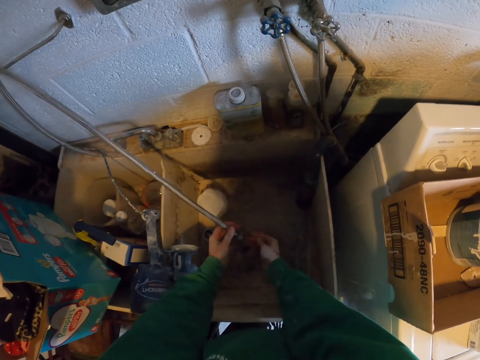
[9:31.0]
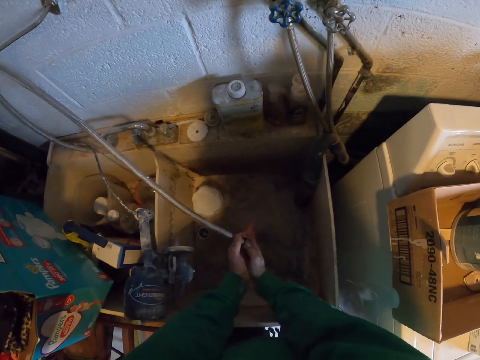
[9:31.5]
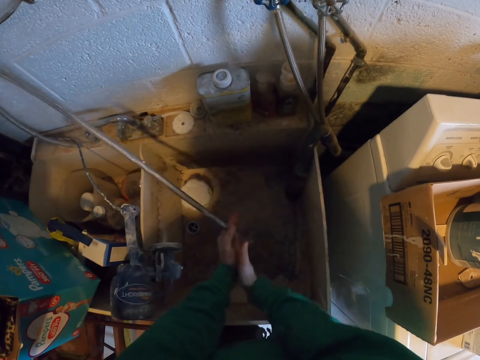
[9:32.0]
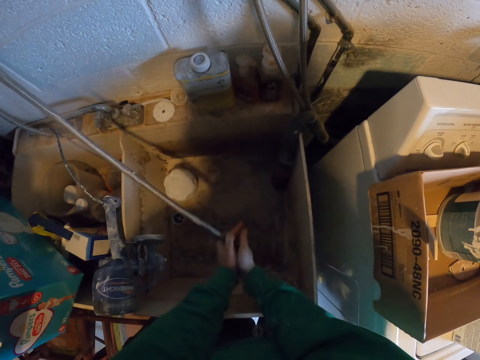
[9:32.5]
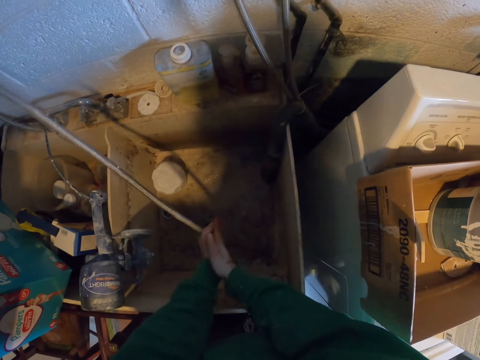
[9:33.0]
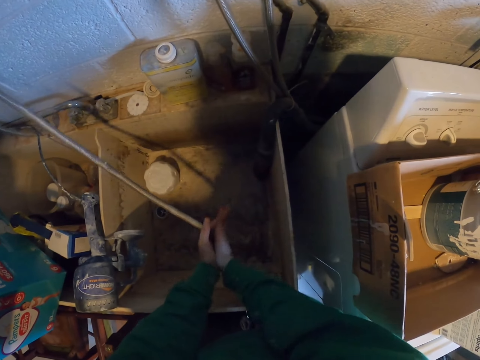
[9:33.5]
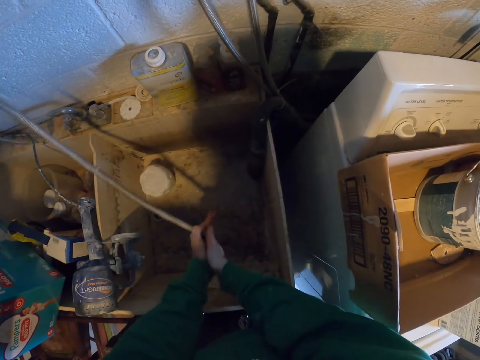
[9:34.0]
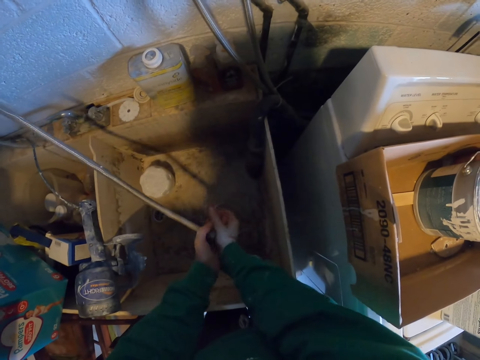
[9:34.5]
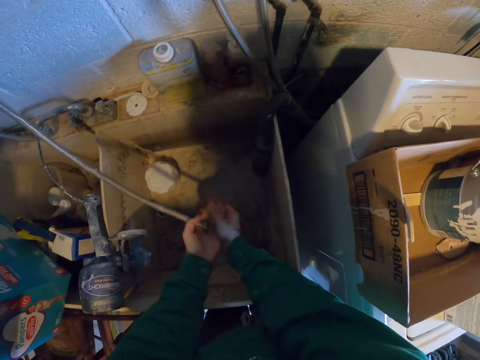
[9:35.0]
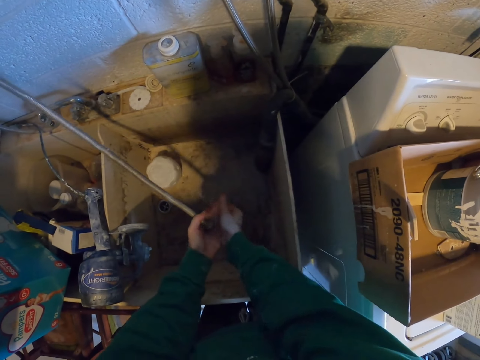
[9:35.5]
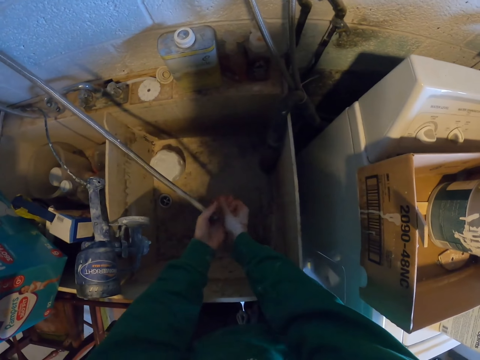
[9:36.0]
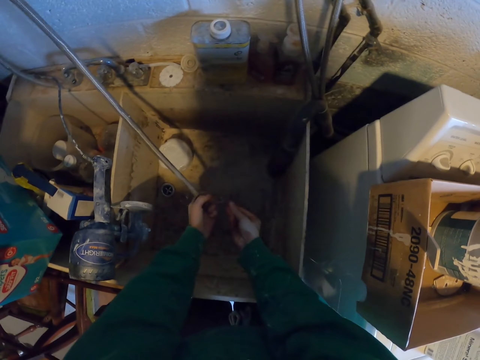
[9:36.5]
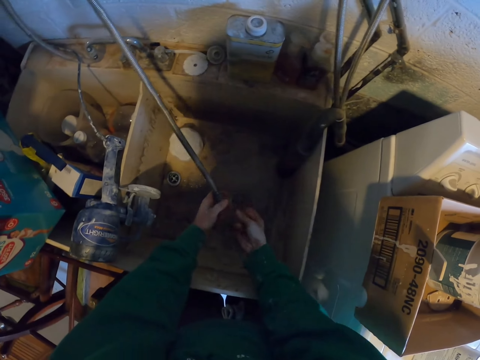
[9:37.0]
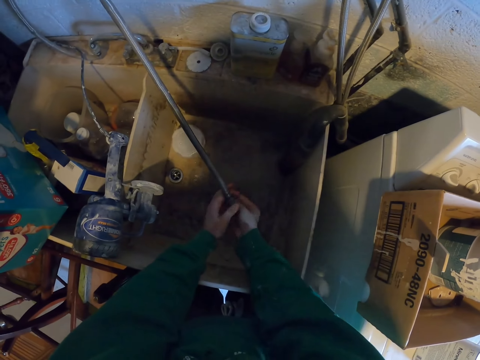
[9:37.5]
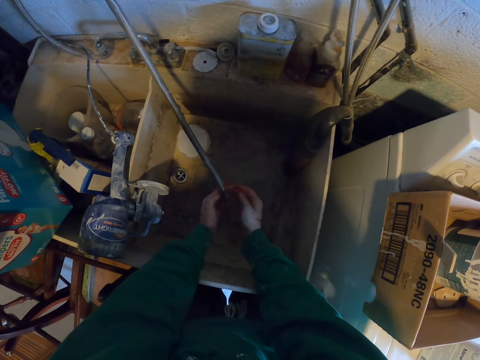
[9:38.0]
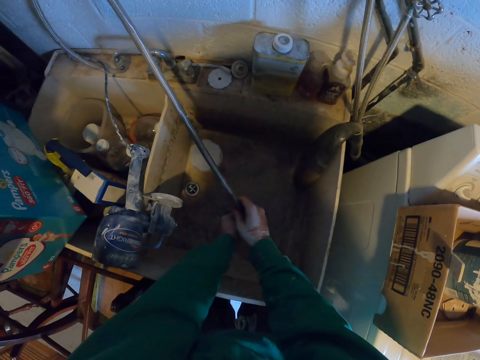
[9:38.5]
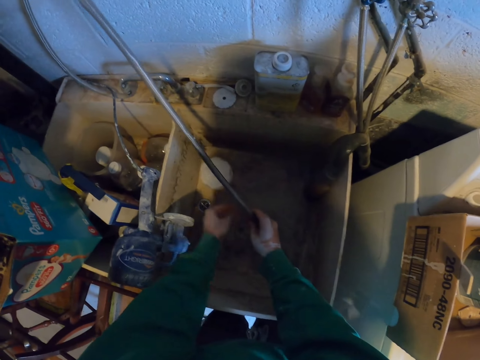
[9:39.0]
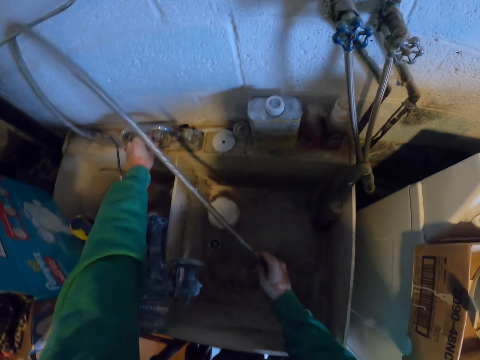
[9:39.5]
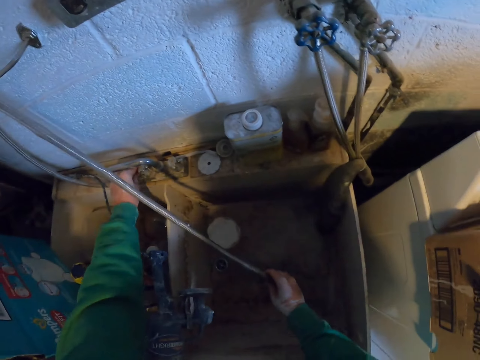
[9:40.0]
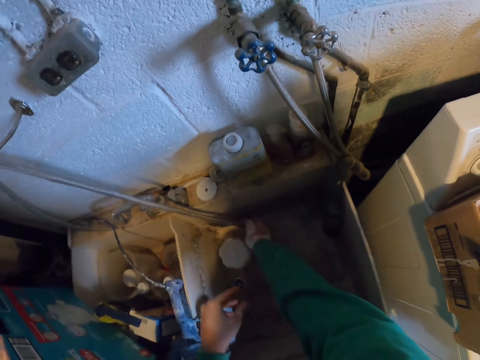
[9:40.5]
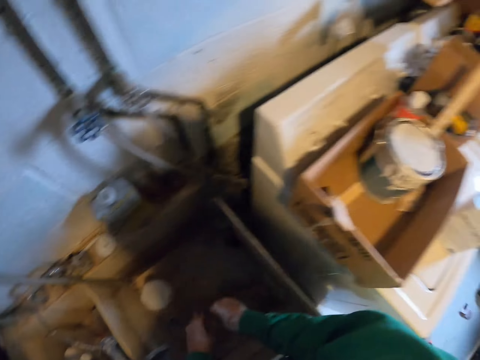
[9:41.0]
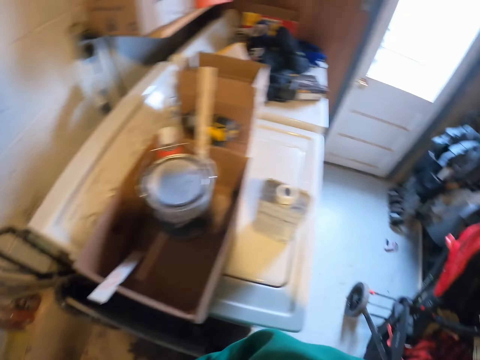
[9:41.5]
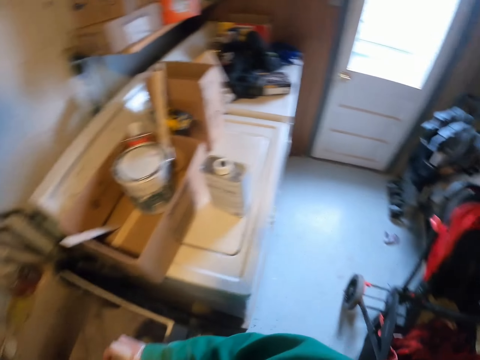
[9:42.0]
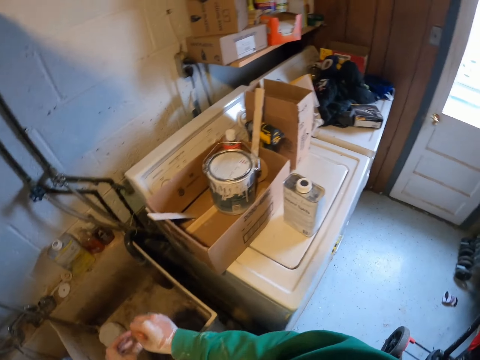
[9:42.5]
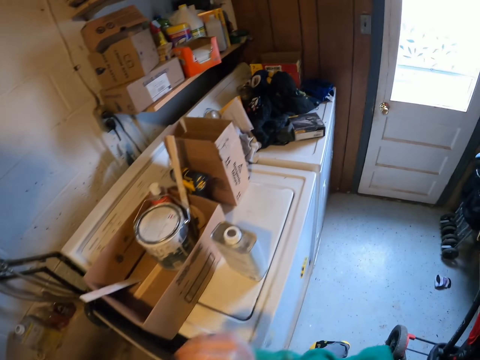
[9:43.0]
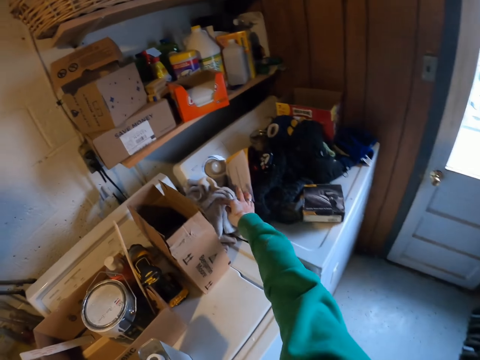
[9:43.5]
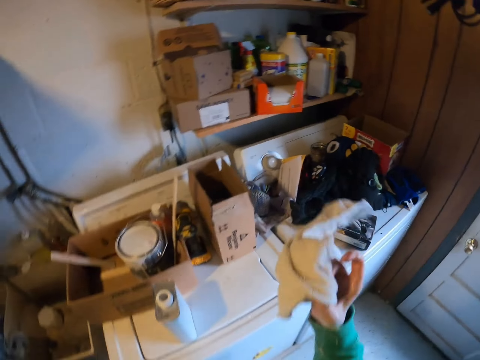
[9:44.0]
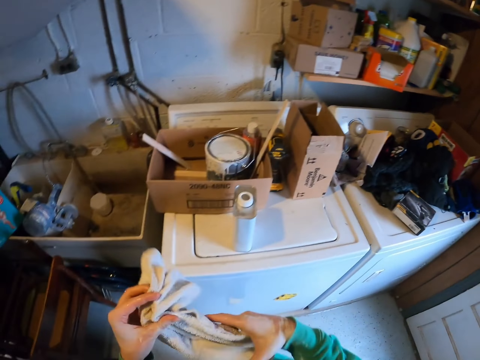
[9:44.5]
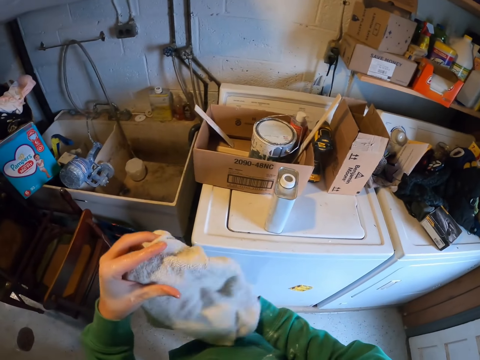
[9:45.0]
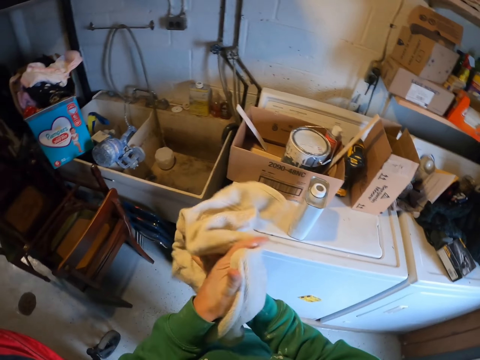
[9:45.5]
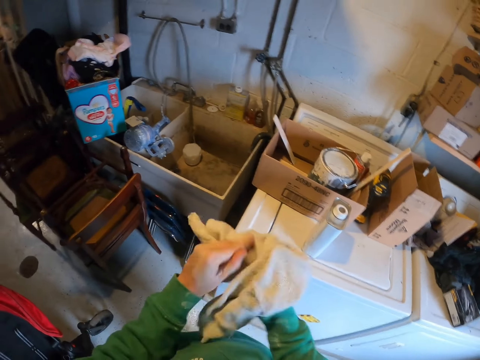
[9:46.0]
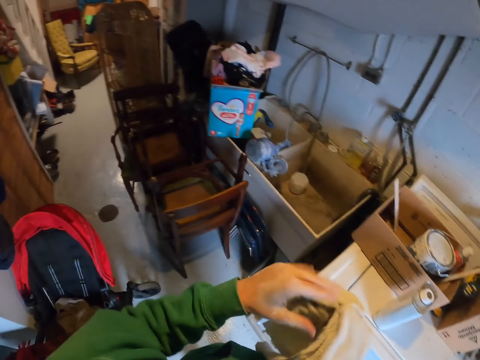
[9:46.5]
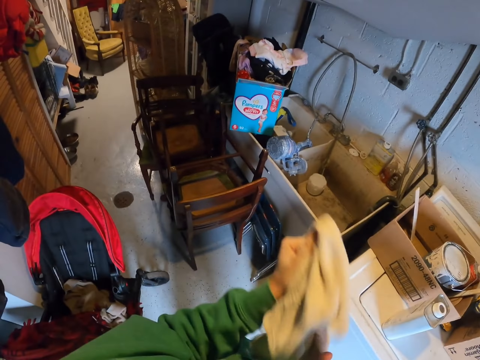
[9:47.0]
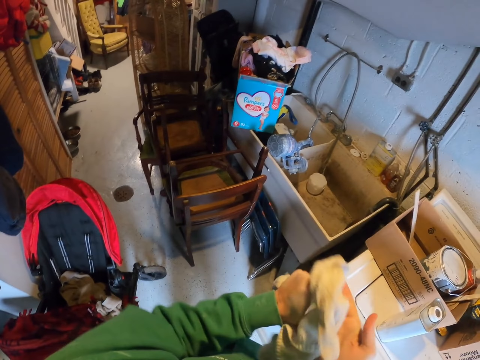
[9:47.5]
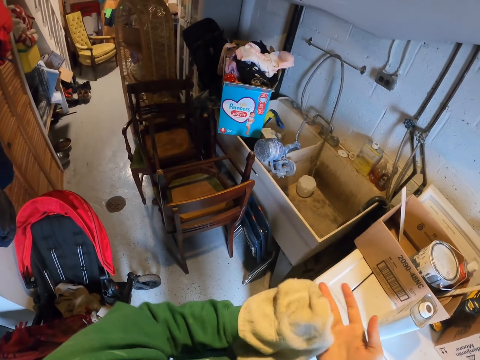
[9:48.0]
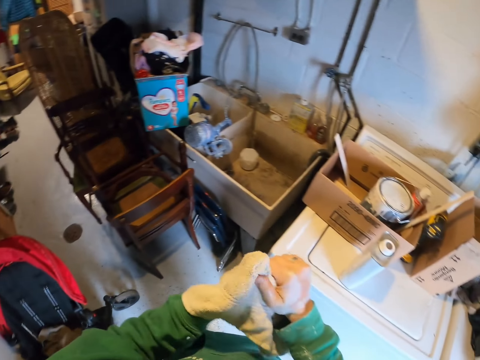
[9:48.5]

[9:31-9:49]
The camera wearer washes his hands in the sink. He closes the faucet. He shakes his hands in the sink. He returns the metal. He picks up a towel, stretches the towel, and wipes his hands with the towel.

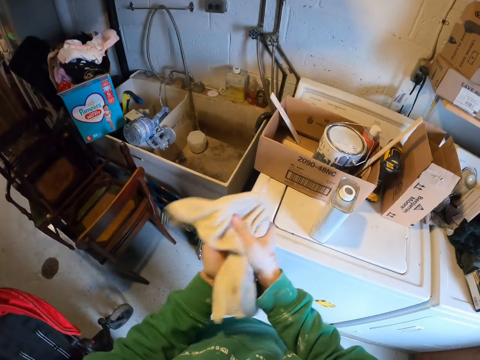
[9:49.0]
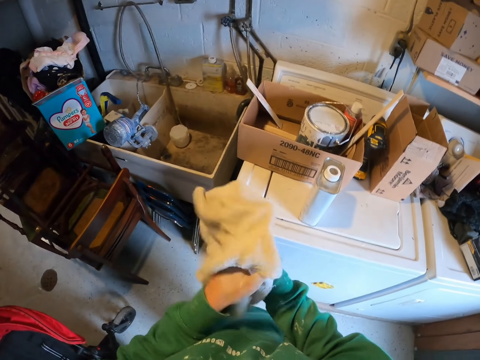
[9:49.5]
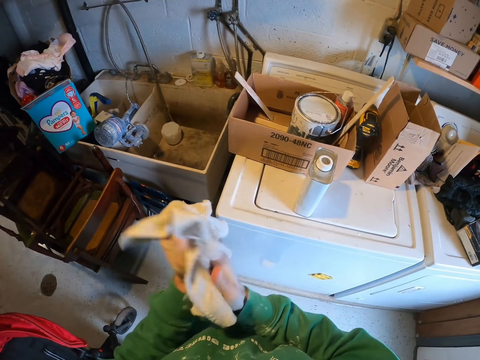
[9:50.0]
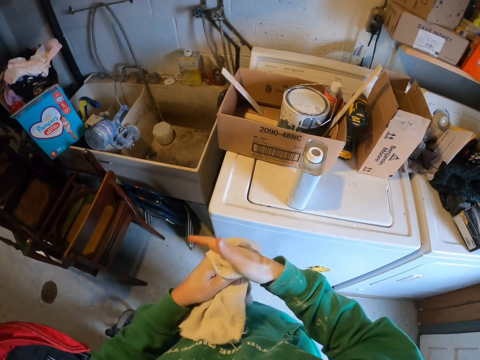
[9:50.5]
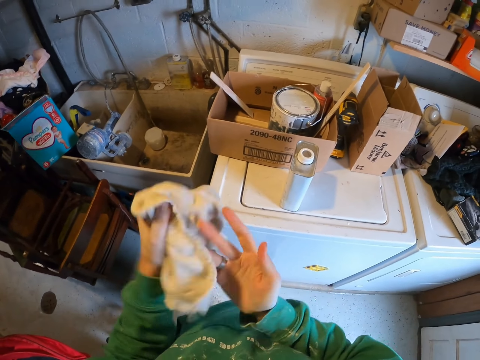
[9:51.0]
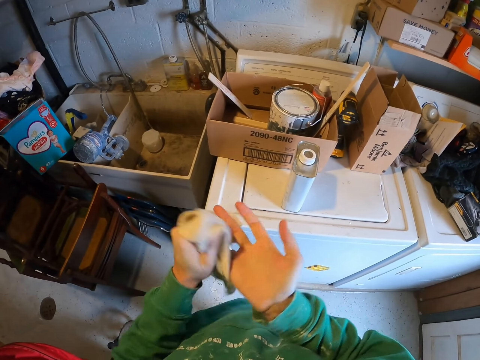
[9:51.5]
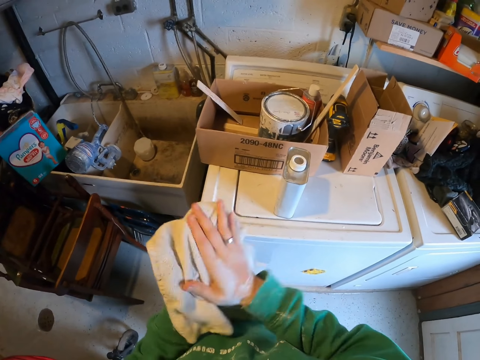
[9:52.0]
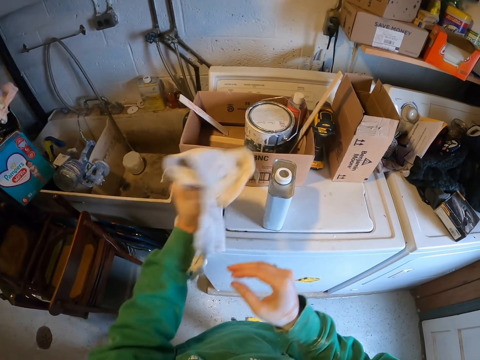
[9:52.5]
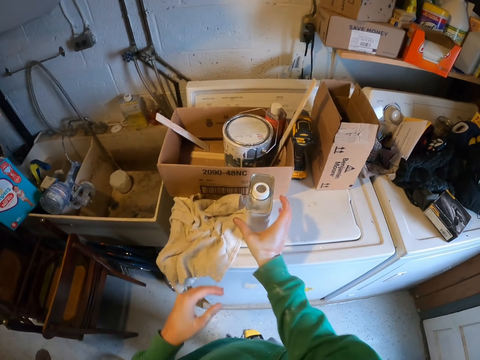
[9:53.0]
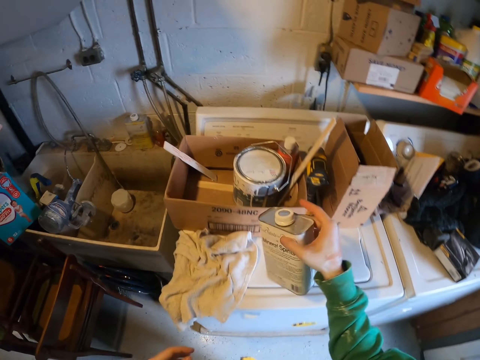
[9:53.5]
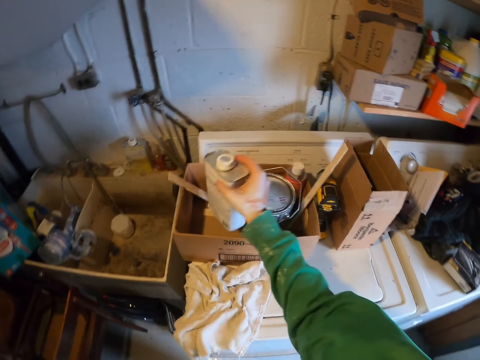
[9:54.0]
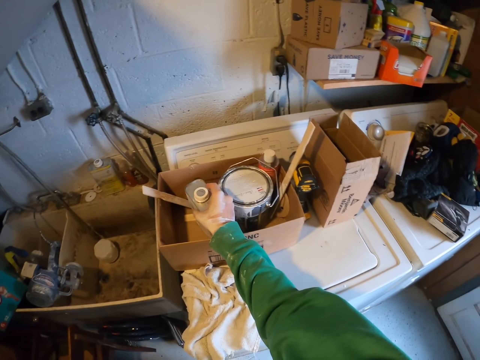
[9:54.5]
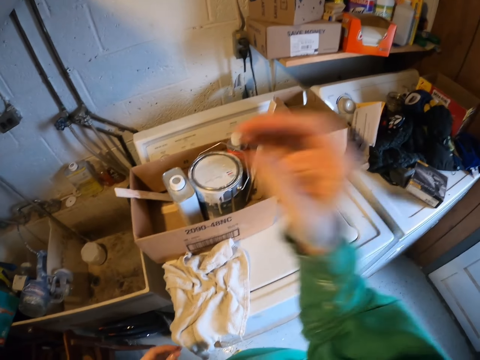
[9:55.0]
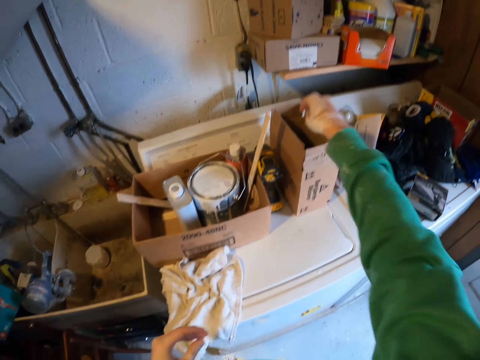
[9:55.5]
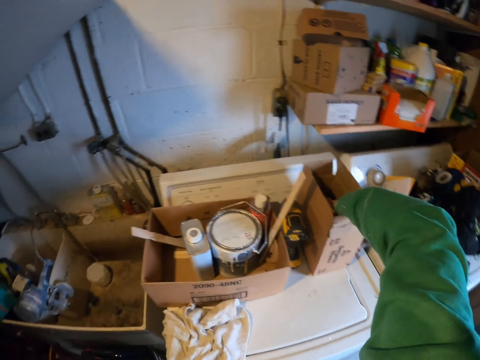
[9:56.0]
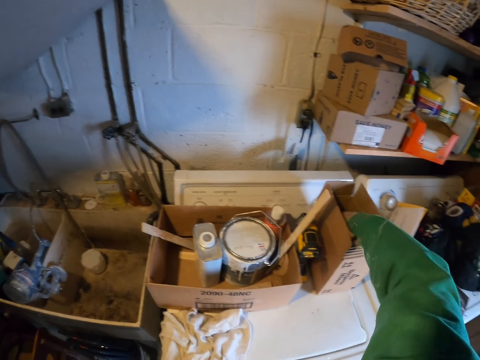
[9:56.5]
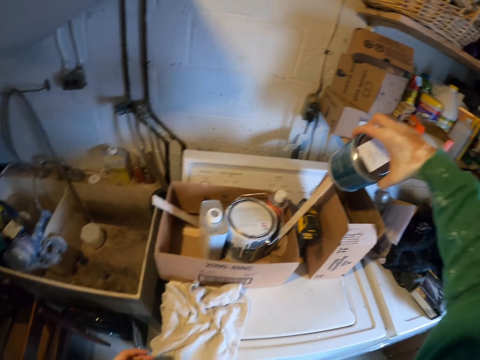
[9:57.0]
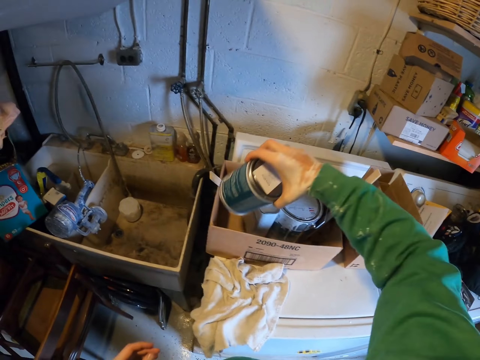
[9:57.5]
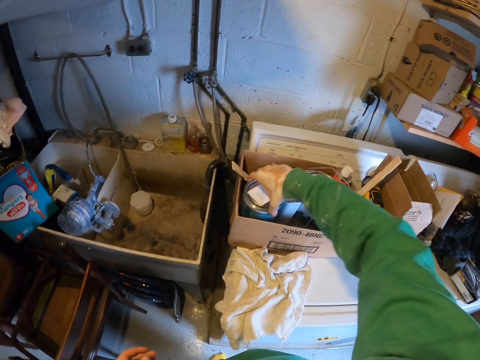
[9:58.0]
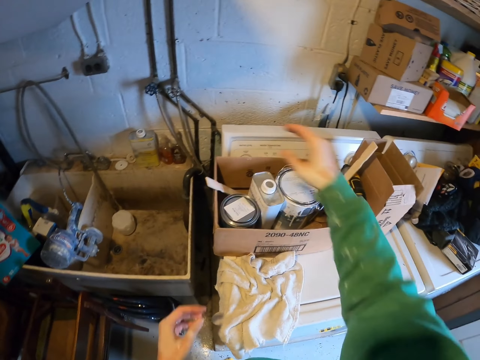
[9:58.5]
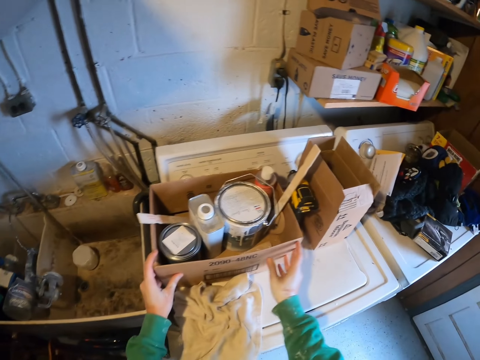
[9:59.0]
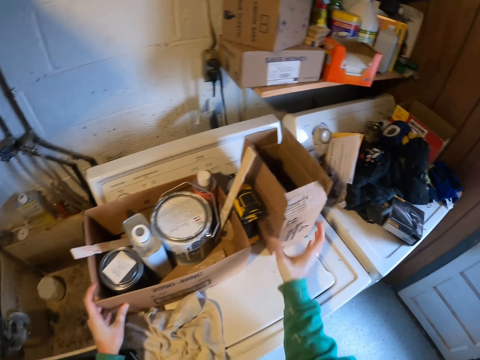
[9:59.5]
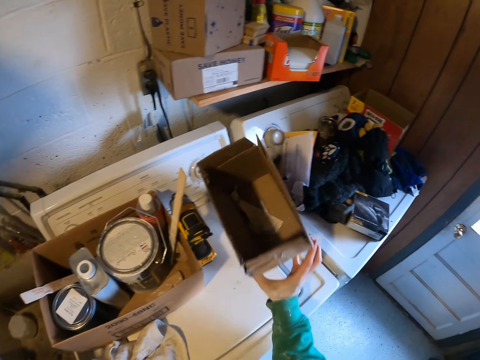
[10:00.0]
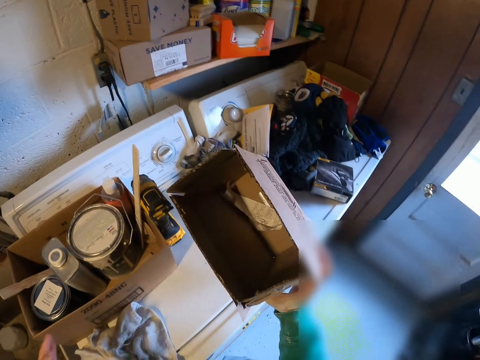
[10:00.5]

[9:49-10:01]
The camera wearer puts the towel on the washing machine. They pick up a container on the washing machine, put the container in the carton, and move their hand. They pick up a paint can in the carton and put the paint can in the carton. They hold the carton and pick up the carton on top of the washing machine.
